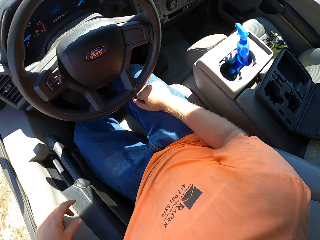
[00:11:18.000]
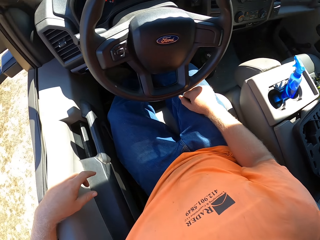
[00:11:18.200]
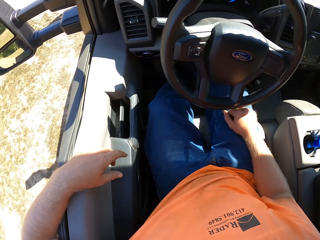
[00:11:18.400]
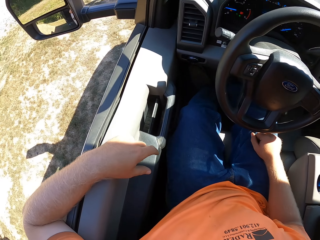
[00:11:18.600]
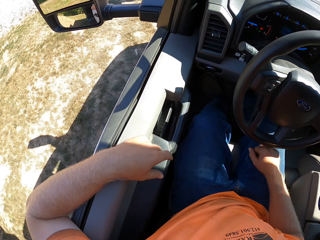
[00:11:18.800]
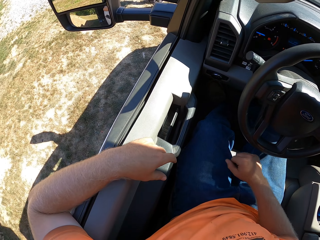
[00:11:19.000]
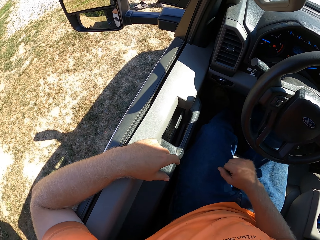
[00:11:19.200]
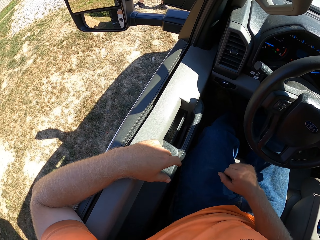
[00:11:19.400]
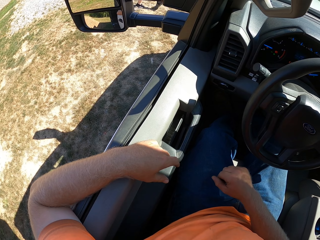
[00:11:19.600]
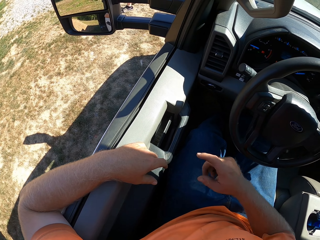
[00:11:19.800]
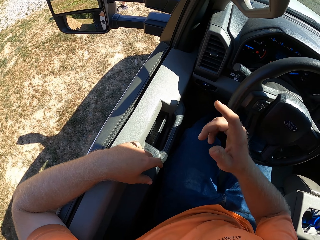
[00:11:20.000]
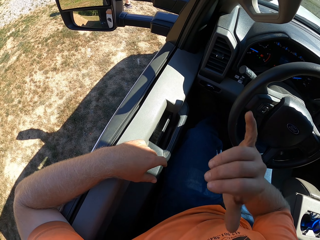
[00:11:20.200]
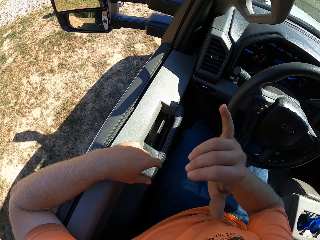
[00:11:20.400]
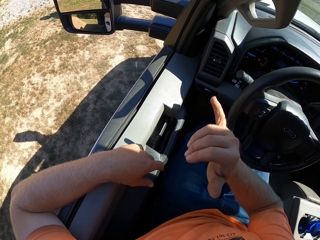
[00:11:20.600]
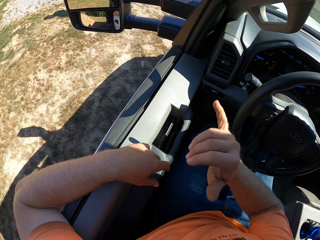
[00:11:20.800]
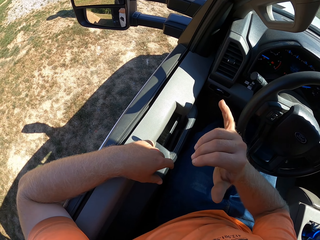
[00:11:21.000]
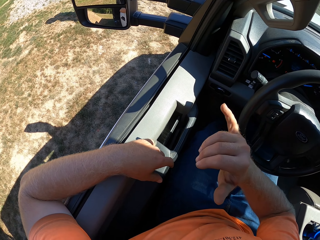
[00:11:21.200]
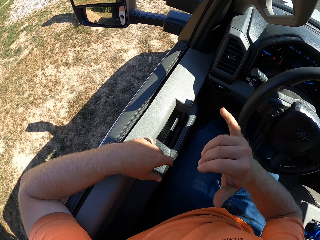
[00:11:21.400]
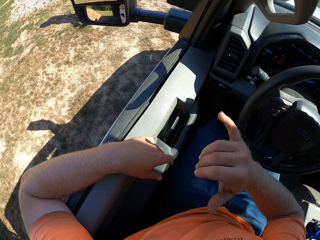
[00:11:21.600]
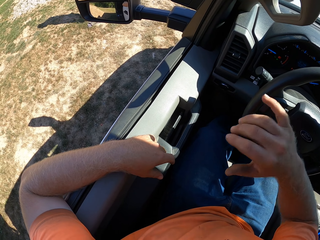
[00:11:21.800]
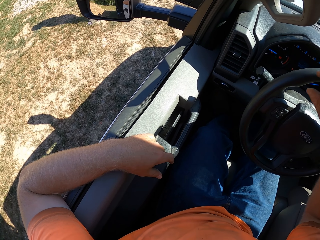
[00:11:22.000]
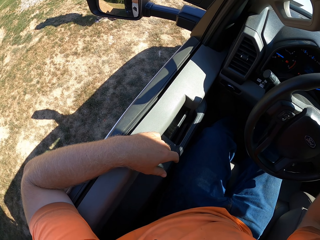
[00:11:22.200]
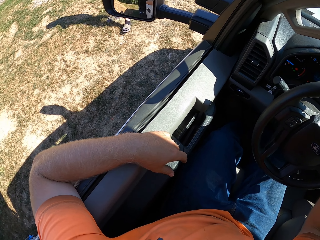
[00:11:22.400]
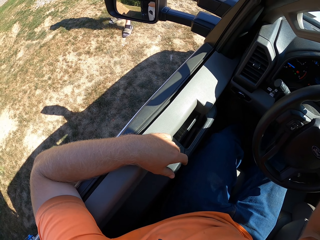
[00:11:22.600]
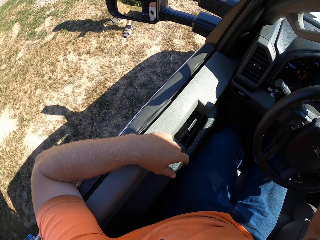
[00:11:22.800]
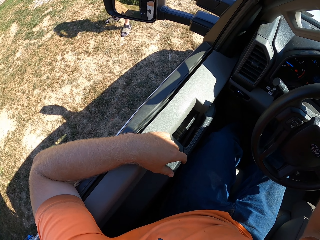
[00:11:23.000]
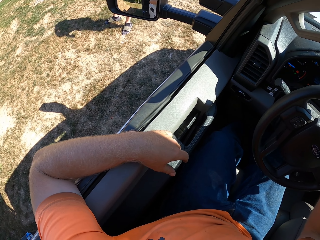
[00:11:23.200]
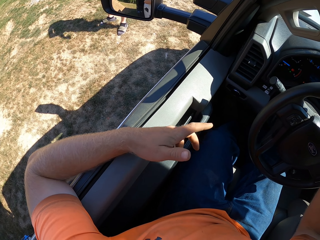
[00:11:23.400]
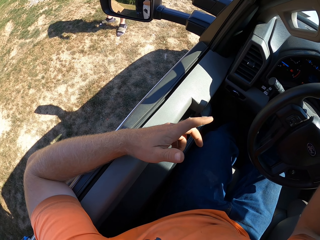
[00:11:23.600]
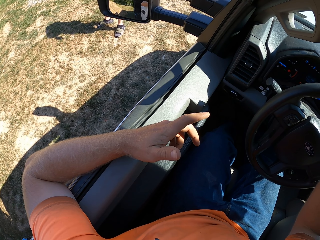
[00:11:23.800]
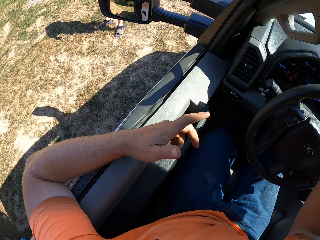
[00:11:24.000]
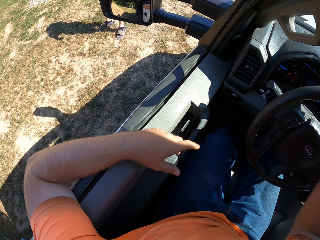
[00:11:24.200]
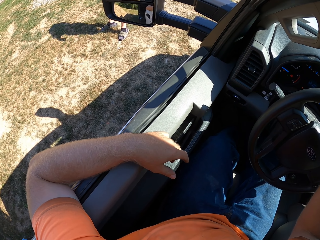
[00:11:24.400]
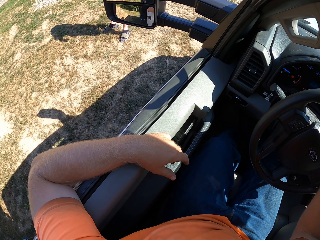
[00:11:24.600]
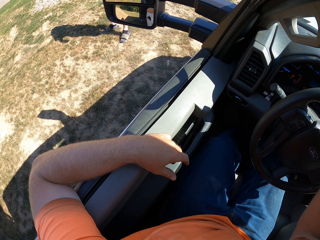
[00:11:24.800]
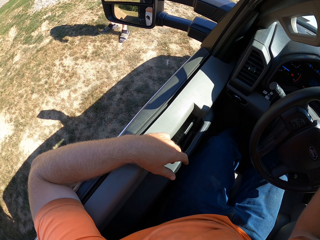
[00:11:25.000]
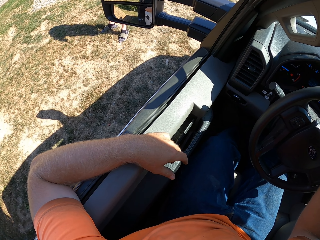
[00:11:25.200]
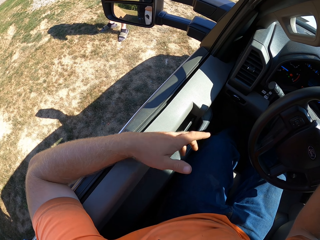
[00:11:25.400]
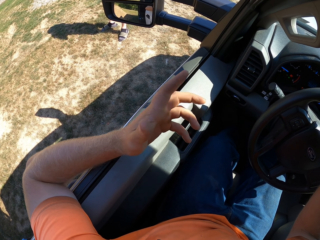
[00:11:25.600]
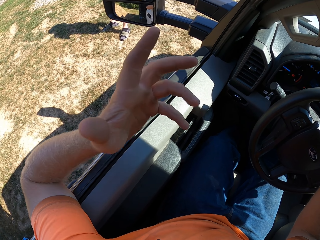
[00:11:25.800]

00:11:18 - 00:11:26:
The camera wearer turns right. They interact with a man. They converse with the man.

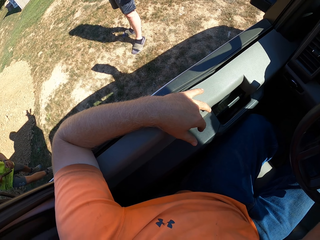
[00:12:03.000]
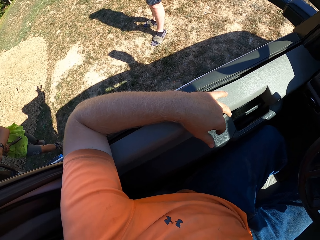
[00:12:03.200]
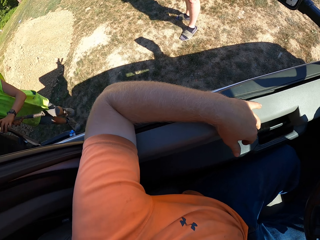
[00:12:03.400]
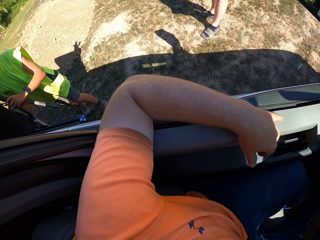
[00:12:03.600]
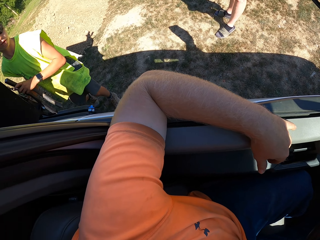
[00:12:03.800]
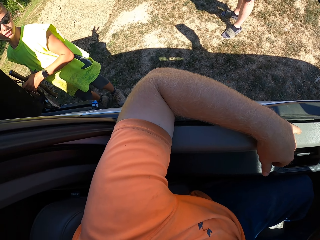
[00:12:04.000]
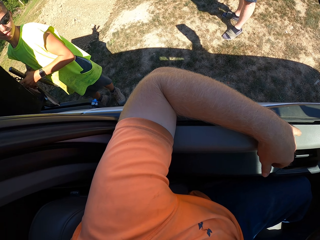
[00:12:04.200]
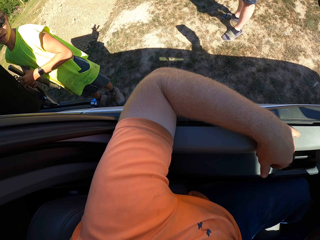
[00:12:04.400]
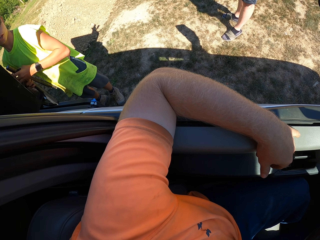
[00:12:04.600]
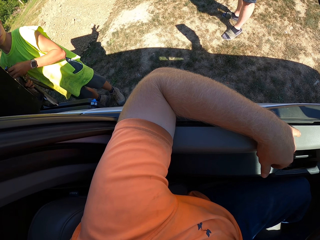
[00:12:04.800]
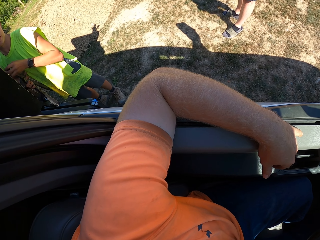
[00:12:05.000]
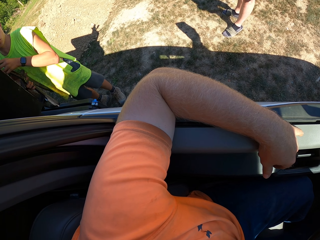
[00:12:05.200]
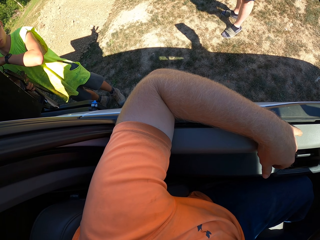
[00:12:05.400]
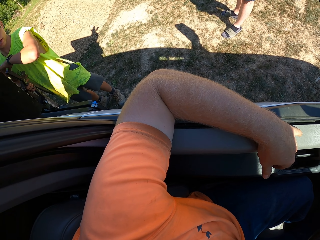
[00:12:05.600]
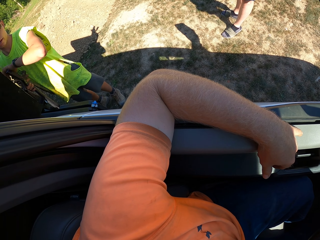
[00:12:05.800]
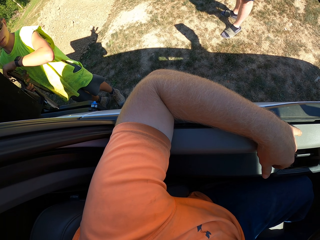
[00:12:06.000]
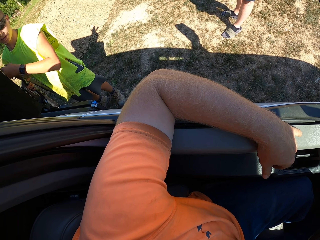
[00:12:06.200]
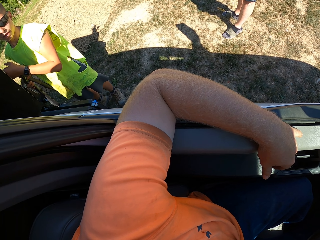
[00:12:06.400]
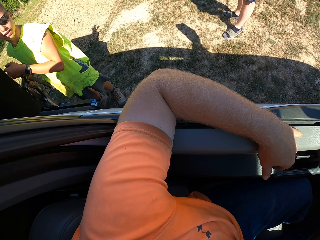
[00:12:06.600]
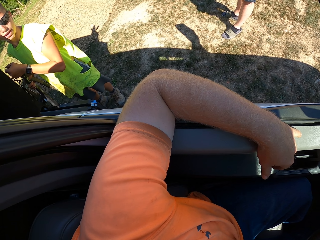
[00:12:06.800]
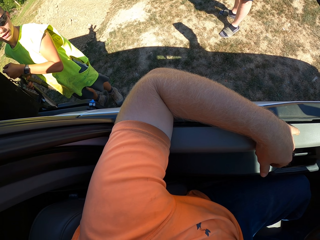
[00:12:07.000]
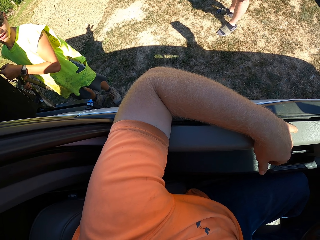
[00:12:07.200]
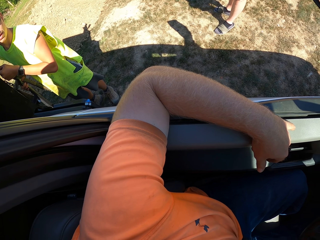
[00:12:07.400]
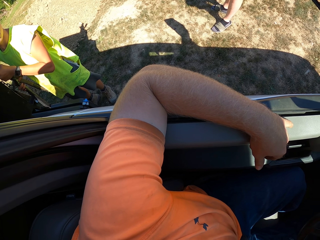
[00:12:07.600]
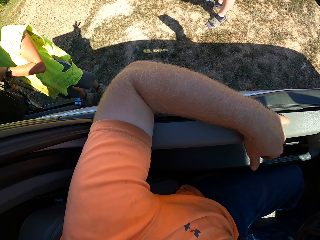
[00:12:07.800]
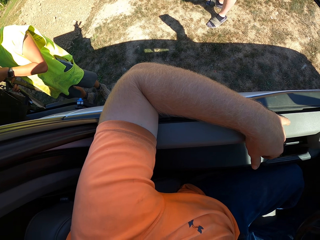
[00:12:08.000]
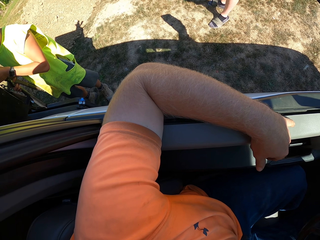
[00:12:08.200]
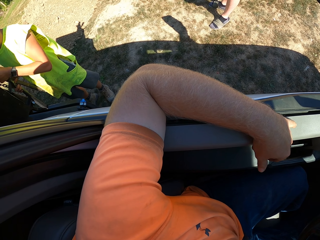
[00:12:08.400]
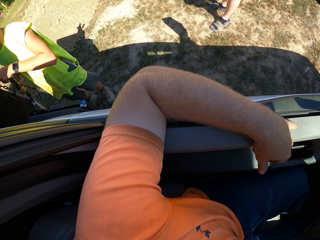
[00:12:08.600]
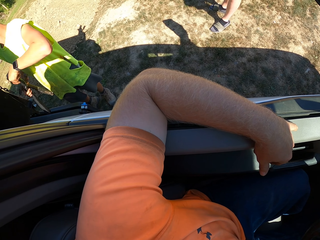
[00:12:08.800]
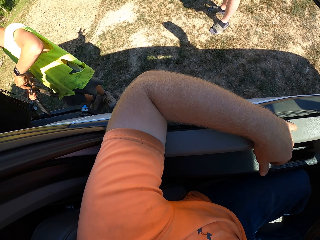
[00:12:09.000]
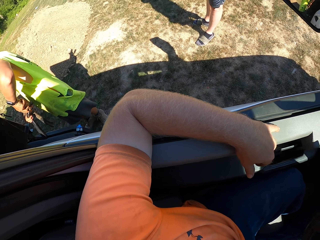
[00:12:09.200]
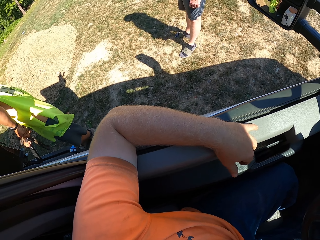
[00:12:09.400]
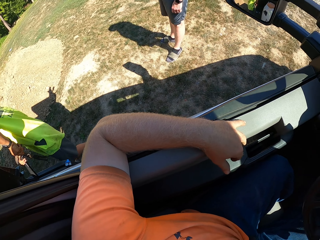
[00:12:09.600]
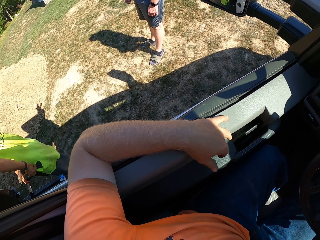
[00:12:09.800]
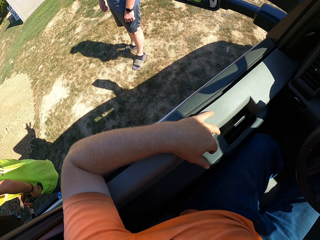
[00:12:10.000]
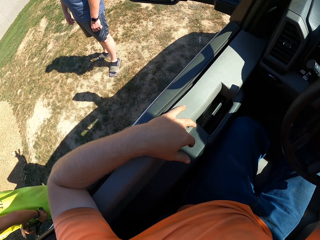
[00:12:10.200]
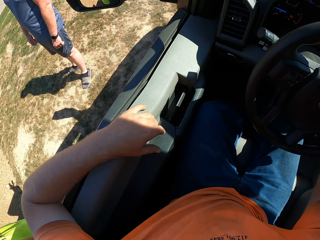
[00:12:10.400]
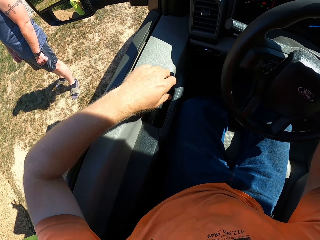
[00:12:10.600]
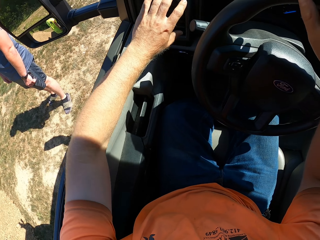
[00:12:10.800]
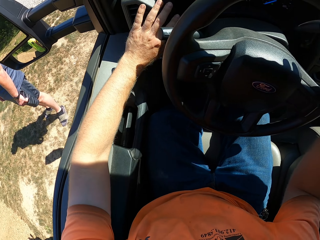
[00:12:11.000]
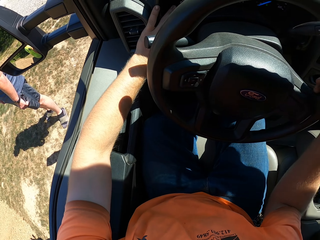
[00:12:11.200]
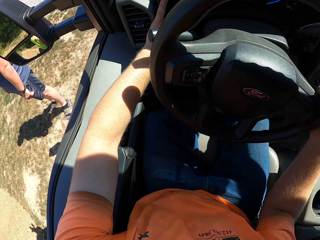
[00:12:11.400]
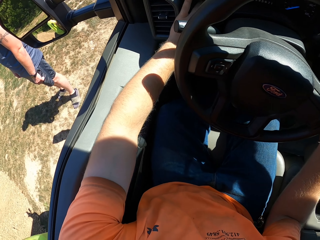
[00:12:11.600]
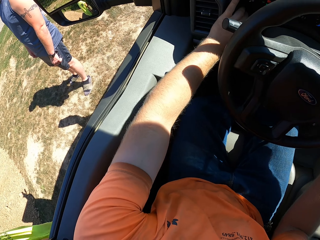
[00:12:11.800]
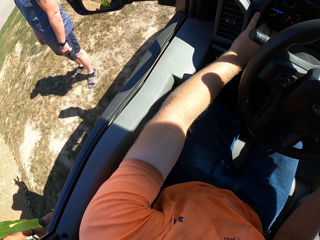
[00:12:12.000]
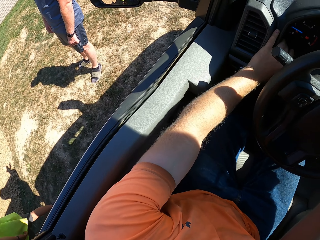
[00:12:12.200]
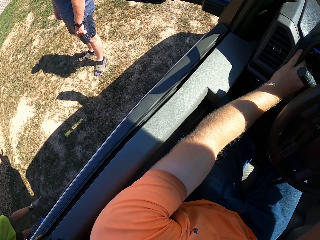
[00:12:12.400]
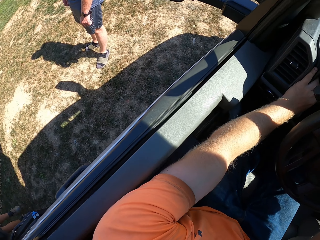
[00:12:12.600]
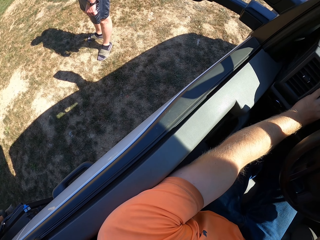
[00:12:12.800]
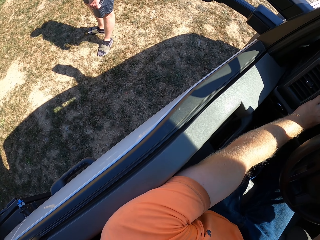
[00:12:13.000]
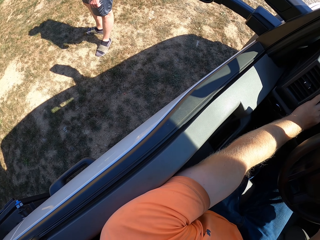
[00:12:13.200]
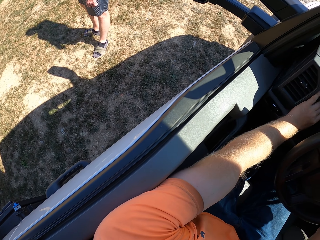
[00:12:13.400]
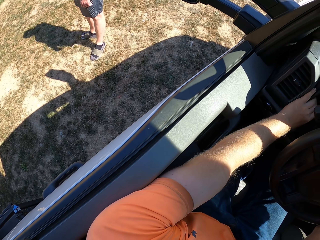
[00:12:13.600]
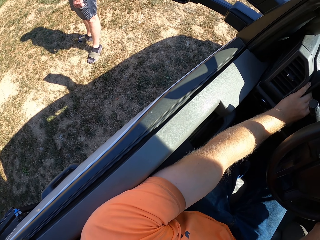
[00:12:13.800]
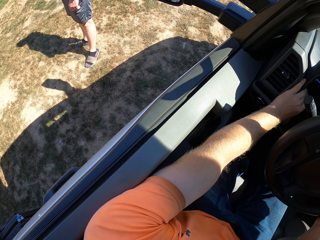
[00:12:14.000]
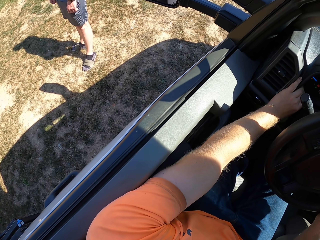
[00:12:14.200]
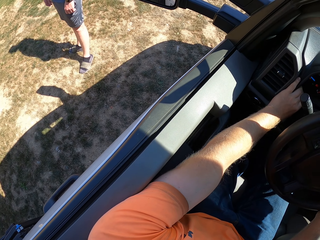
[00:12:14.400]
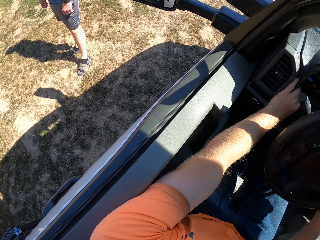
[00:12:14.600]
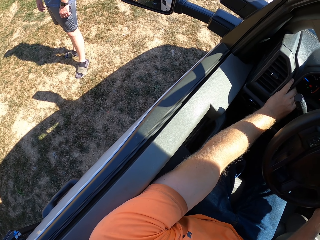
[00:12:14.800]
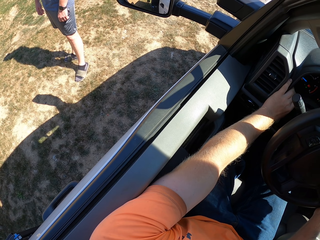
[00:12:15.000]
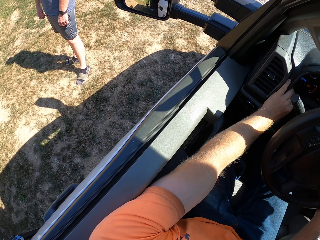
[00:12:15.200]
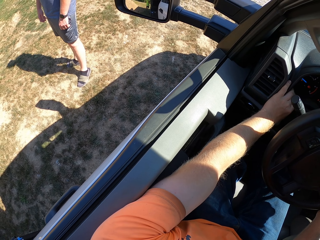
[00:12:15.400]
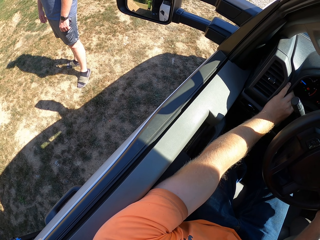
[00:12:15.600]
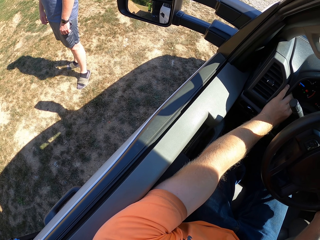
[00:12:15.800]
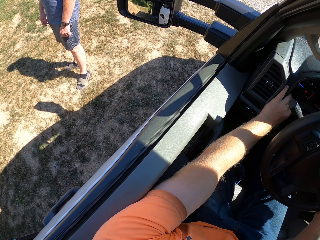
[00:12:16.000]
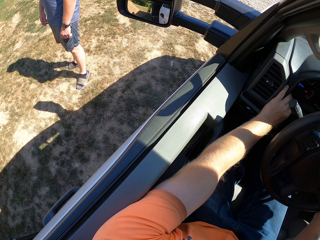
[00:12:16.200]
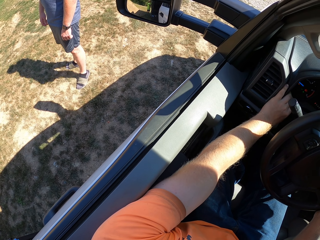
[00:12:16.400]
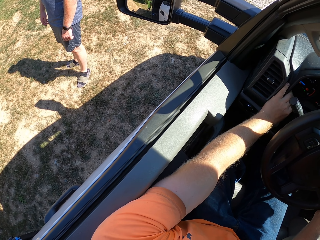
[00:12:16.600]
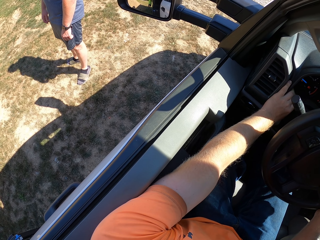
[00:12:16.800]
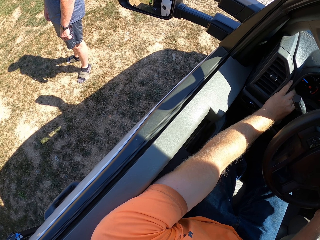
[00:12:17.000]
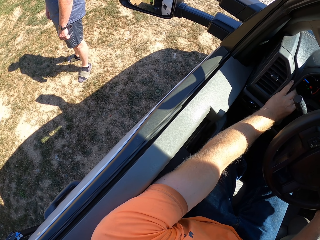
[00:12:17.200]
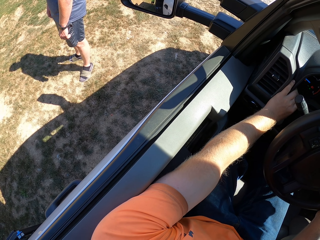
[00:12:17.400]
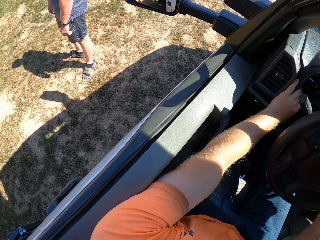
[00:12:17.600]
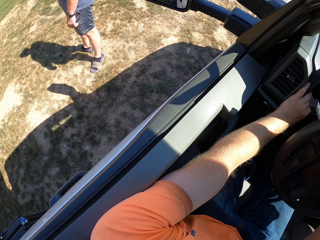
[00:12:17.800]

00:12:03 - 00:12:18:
A man holds the handle with both hands. The man interacts with the camera wearer. The man converses with the camera wearer. The man pulls the handle with both hands. The camera wearer turns left. They look around.
